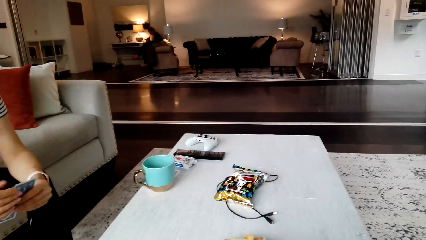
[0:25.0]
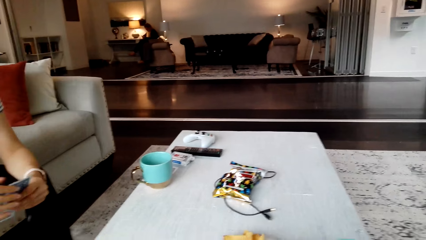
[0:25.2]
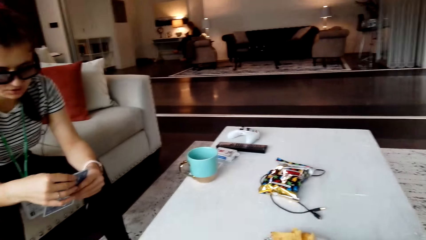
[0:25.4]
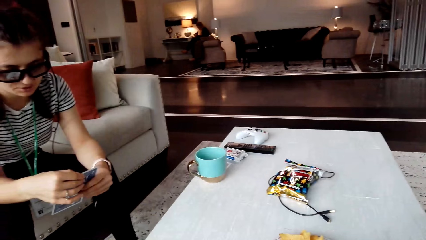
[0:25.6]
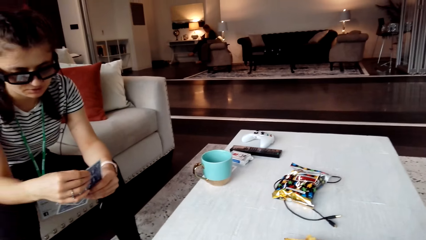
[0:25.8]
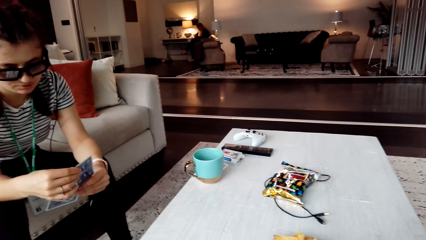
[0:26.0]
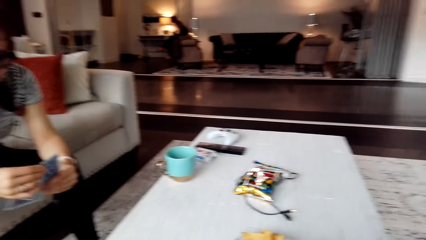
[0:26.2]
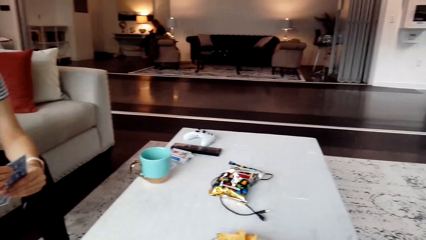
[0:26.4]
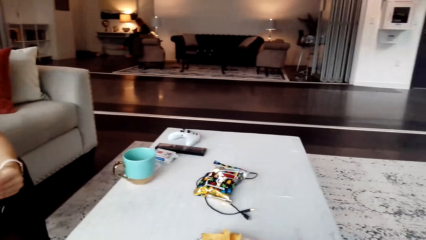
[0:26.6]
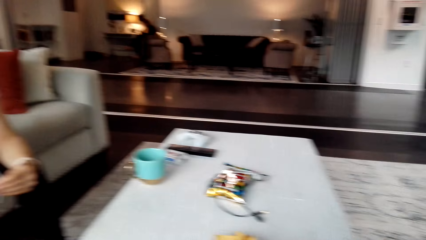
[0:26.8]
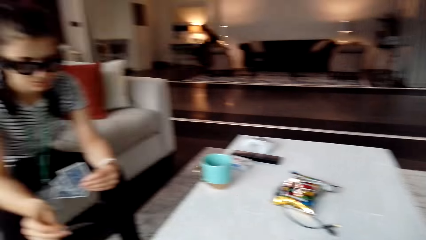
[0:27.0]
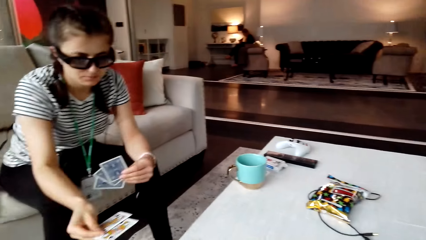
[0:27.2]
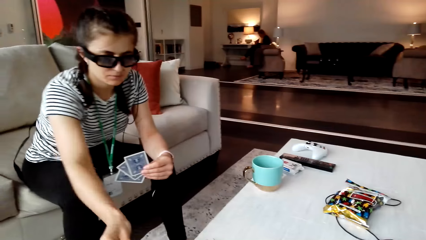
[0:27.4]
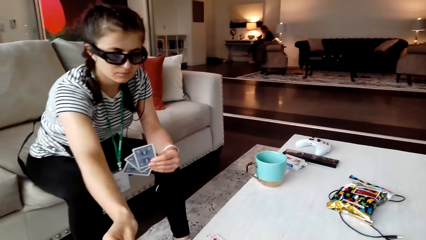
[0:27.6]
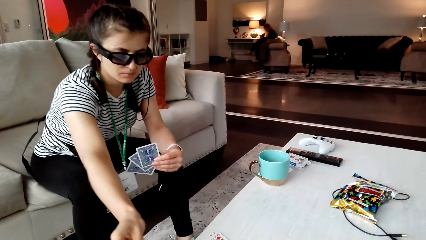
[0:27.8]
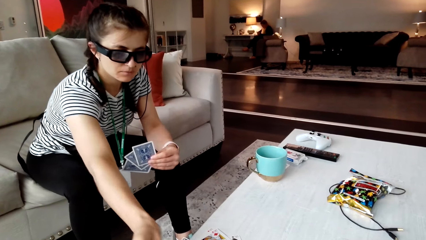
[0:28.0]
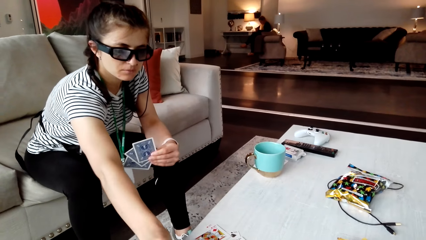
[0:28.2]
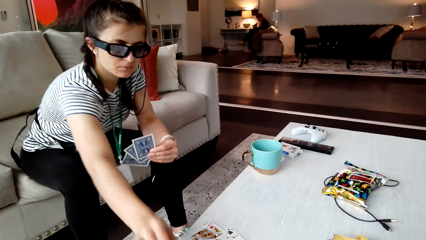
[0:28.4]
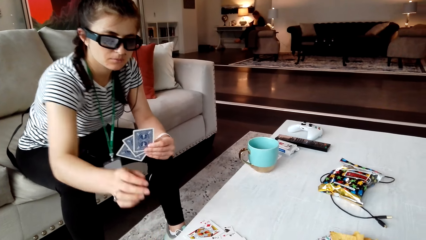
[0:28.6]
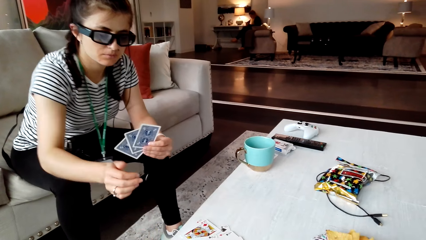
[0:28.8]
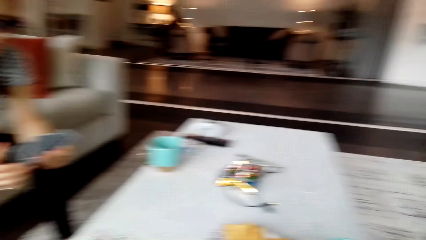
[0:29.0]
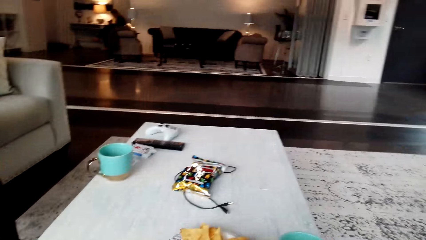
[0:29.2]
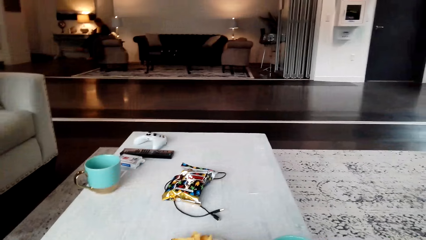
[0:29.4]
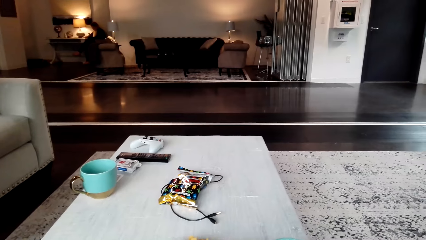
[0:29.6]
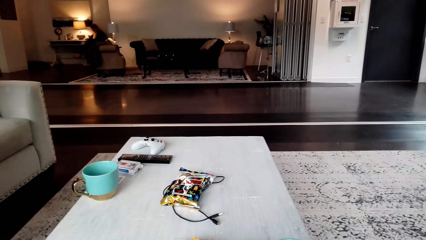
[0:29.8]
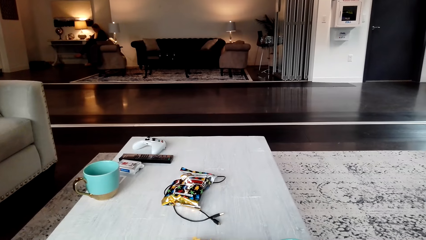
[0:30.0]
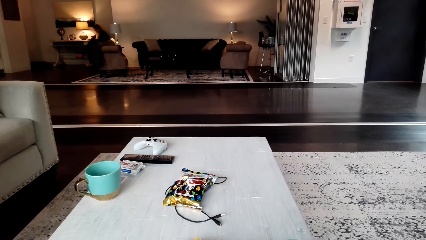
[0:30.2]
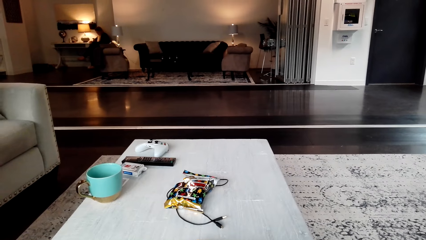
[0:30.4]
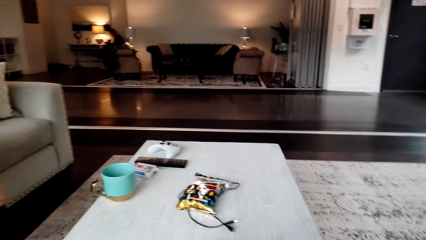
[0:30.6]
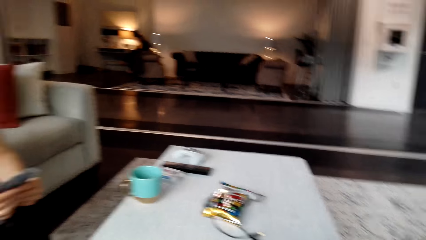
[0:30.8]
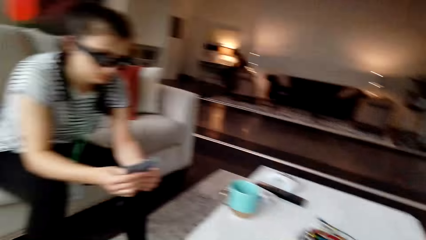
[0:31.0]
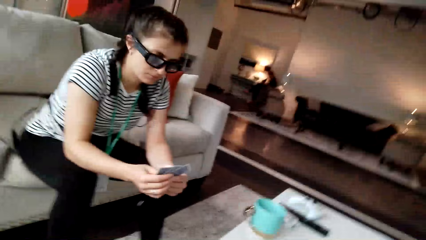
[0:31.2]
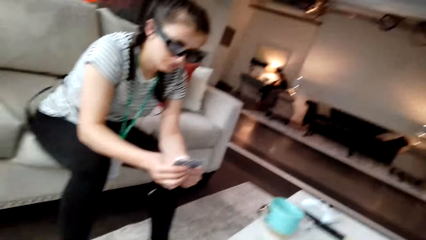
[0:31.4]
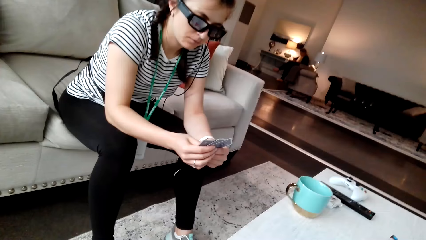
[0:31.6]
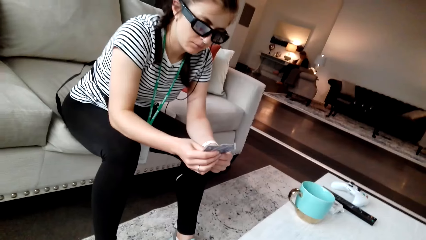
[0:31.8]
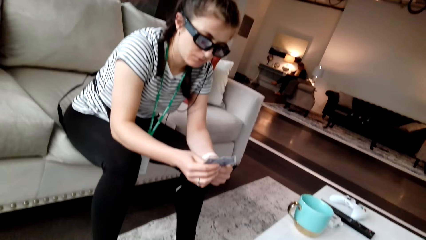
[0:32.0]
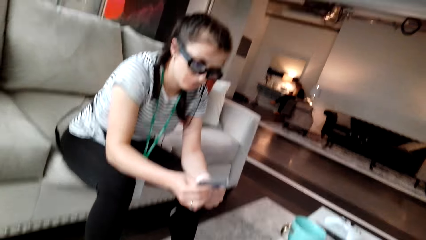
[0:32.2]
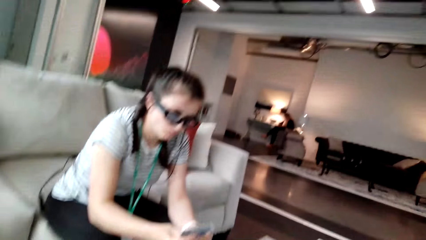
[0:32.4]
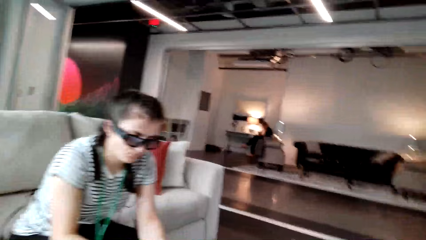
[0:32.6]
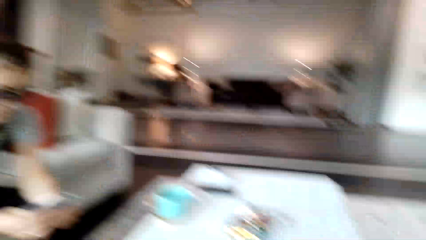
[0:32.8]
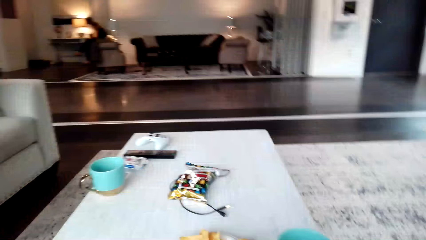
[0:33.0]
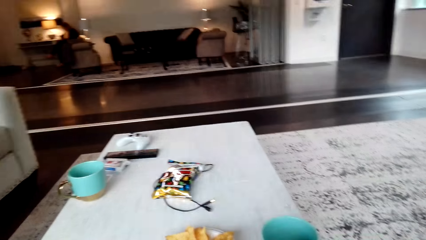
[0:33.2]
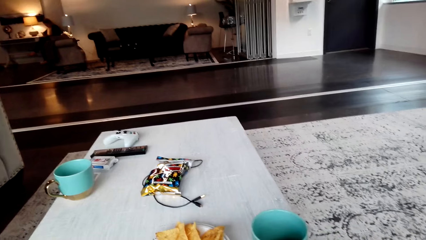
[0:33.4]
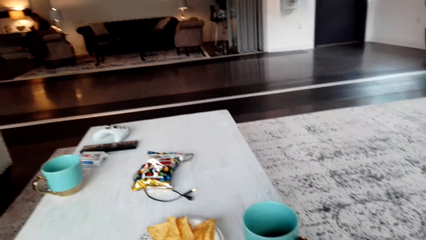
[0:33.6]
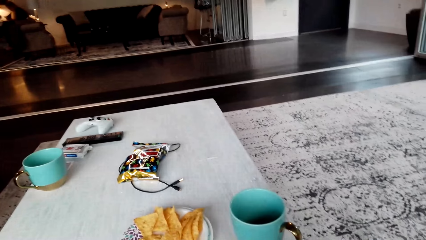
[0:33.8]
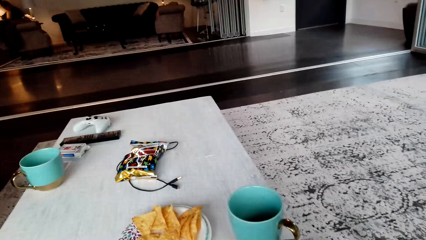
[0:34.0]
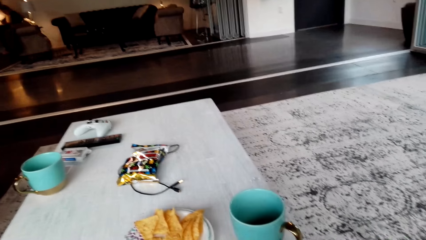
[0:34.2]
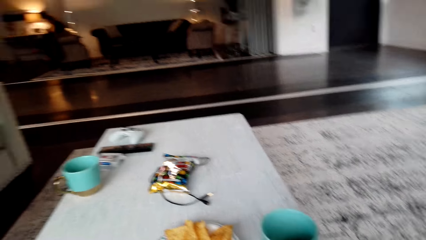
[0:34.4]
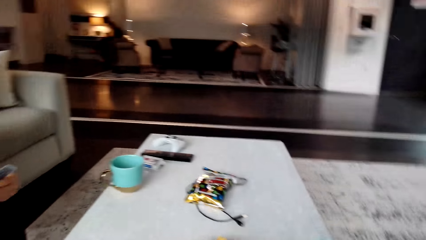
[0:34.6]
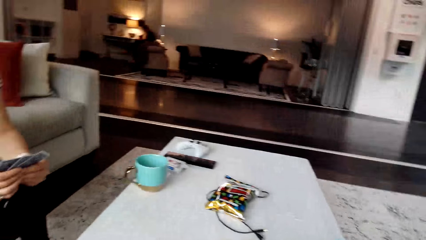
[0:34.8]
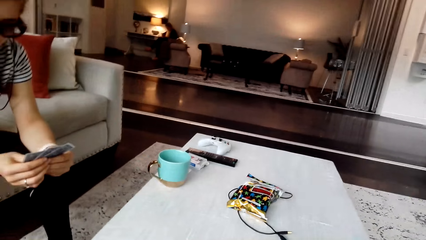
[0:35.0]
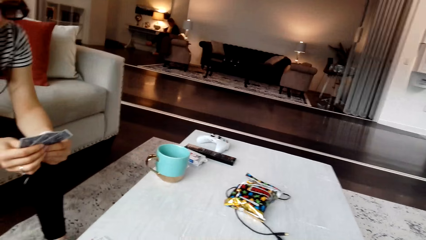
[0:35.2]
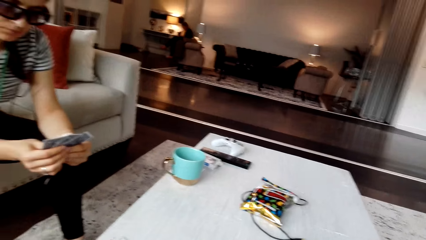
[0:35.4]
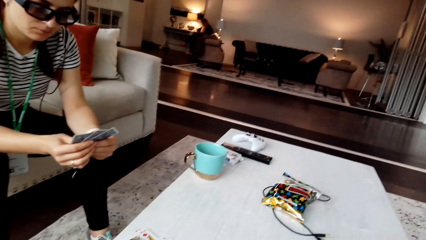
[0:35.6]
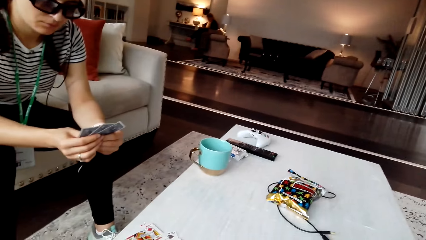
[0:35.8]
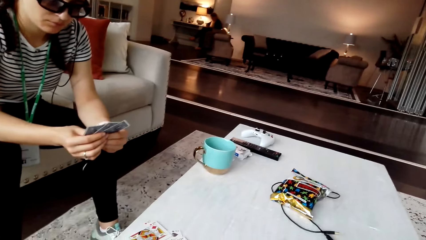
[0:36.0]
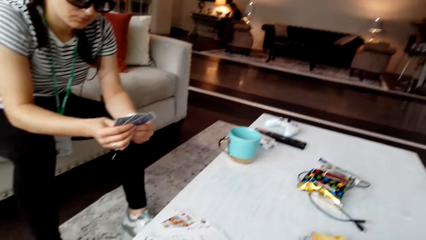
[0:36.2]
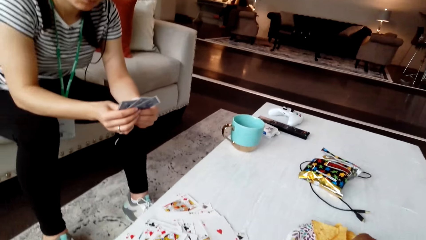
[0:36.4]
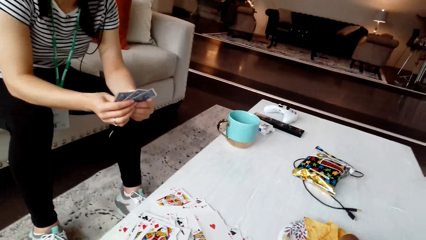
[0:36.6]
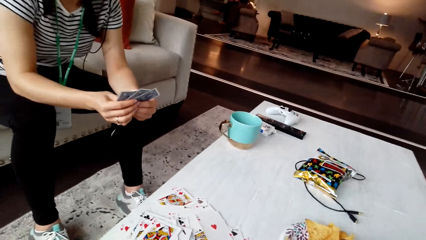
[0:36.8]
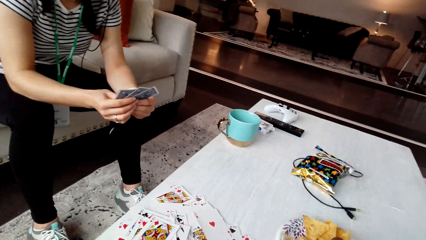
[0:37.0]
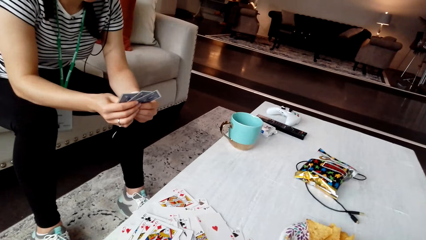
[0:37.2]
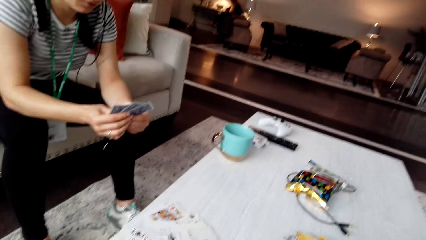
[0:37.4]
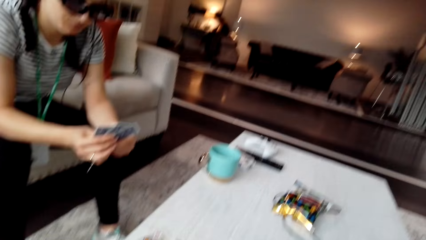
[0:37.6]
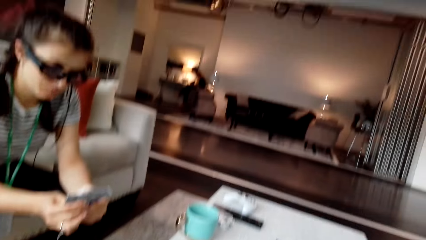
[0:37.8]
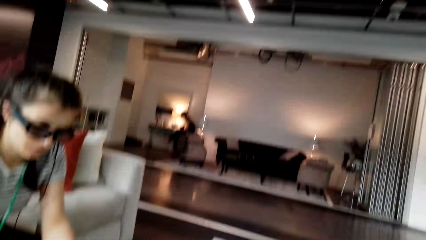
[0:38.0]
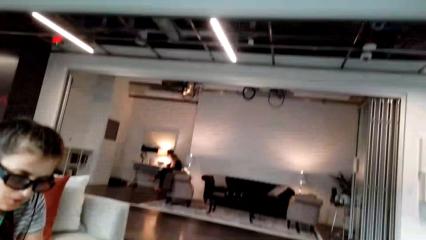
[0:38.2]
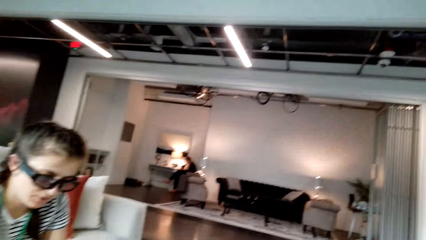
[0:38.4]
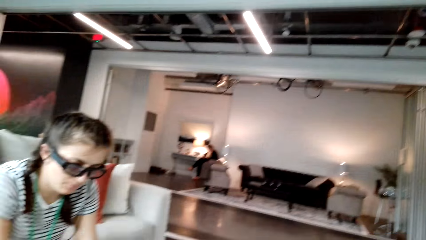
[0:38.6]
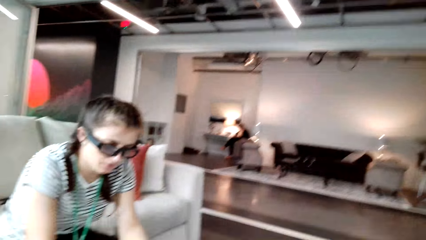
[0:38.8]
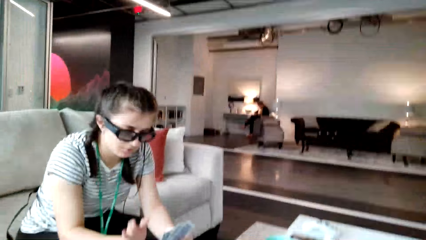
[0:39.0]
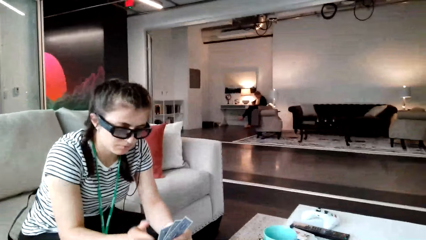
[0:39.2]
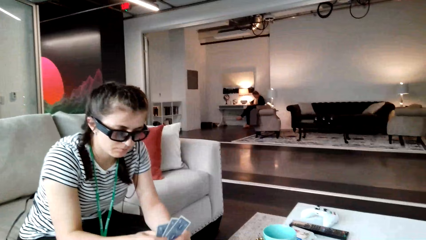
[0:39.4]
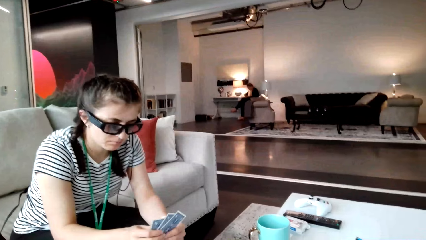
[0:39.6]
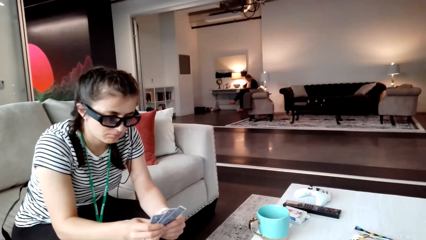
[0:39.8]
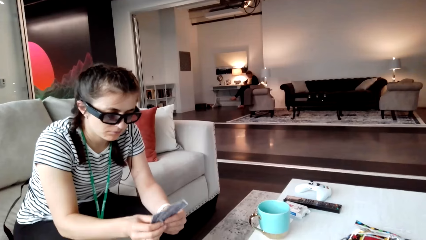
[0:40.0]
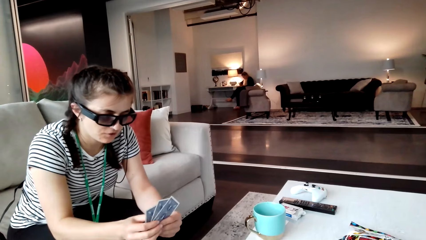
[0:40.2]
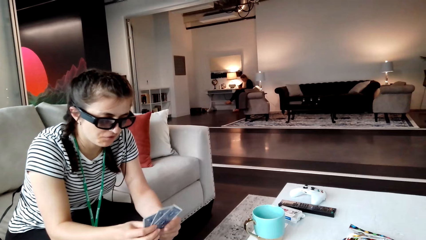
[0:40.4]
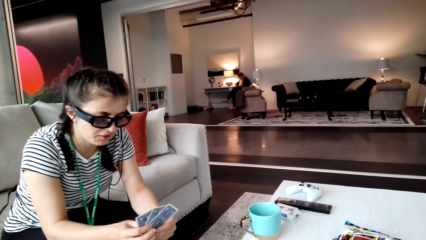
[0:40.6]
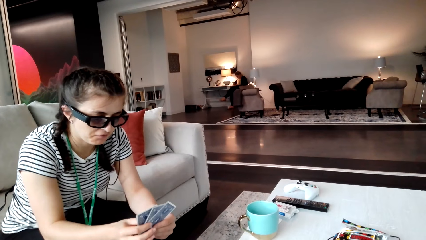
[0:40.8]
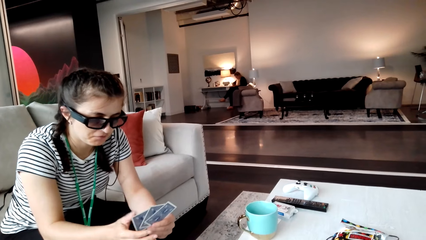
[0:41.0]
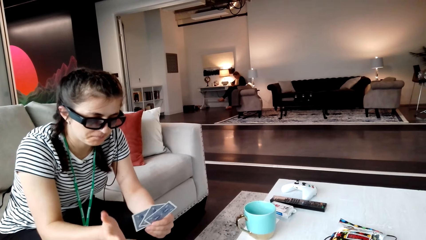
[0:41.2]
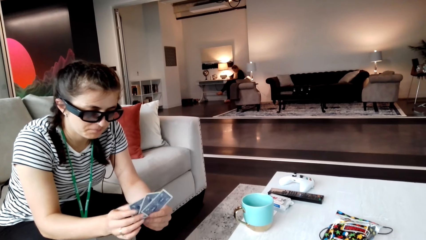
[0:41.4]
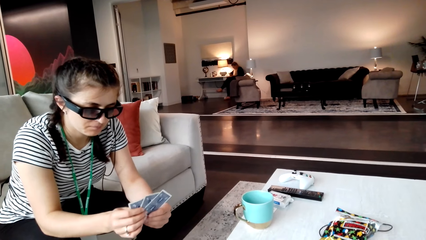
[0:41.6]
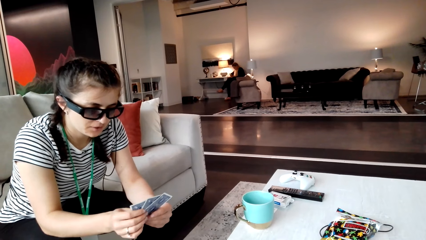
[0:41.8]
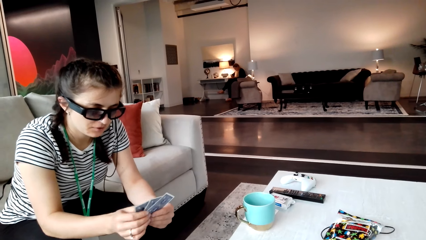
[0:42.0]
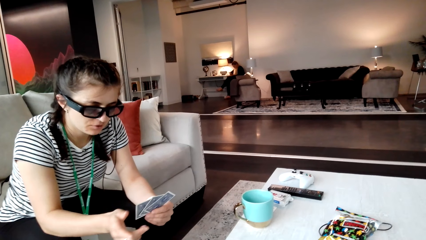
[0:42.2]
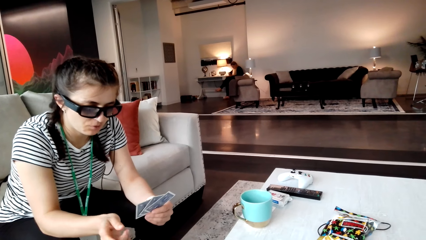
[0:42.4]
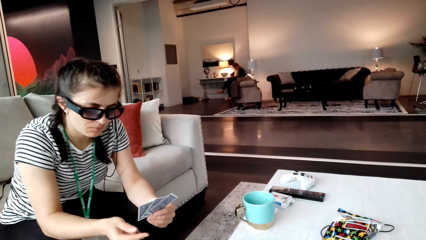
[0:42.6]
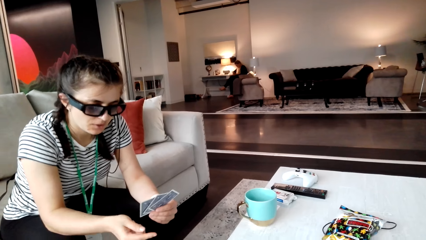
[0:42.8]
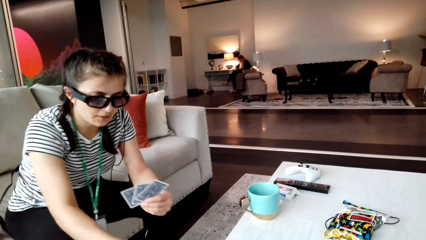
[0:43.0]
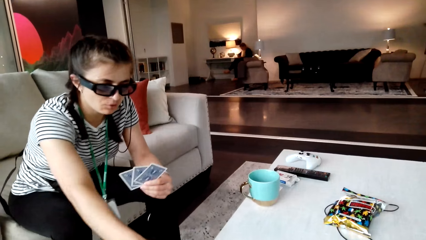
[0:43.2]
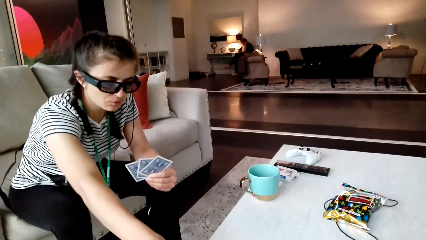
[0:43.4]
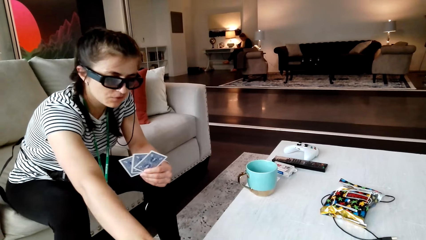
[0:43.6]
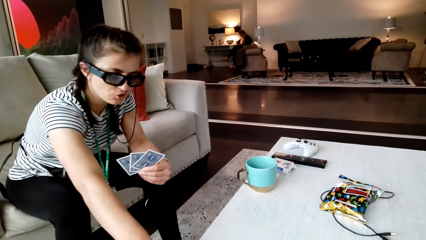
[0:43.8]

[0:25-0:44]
The camera wearer converses with a woman. The woman takes the card, checks the cards, and puts the card on the table. The camera wearer looks around the office. The woman holds the cards. The camera wearer converses with the woman. They move the left hand to the card. The woman touches the cards and checks the cards. The camera wearer moves the left hand to the card. The woman touches the cards and moves the hand on the table.
